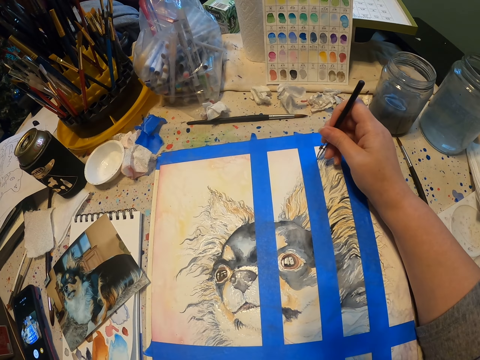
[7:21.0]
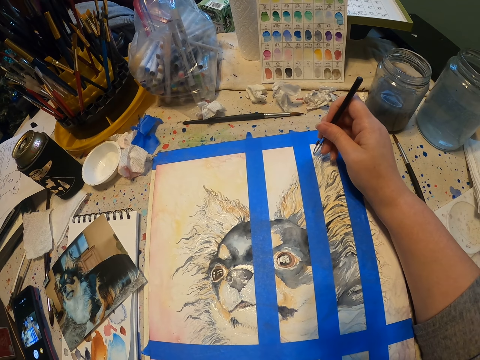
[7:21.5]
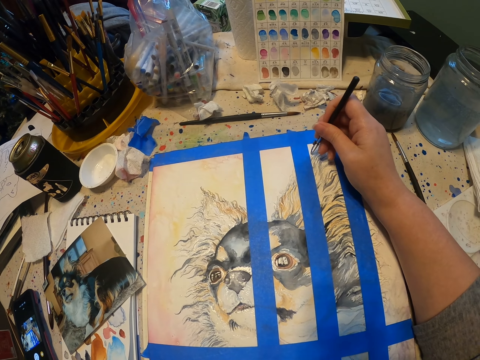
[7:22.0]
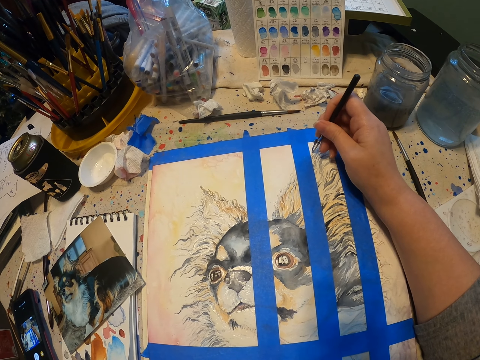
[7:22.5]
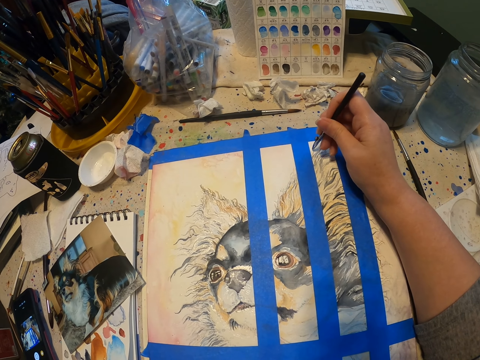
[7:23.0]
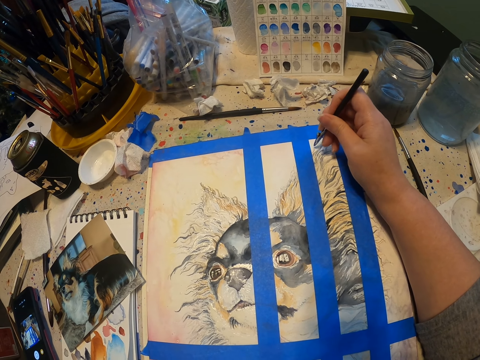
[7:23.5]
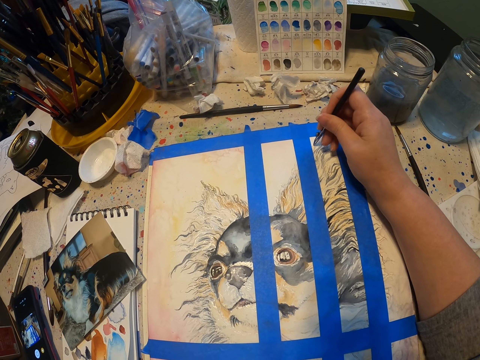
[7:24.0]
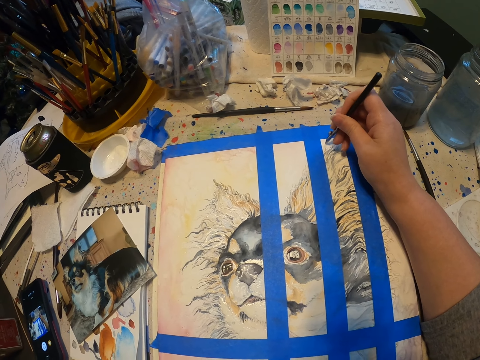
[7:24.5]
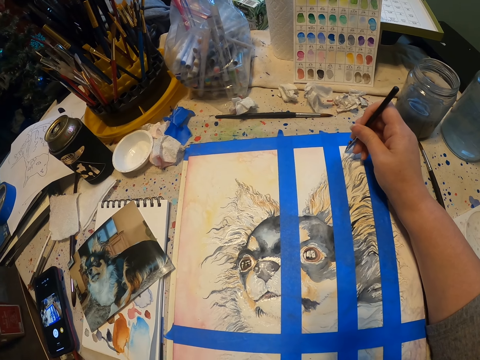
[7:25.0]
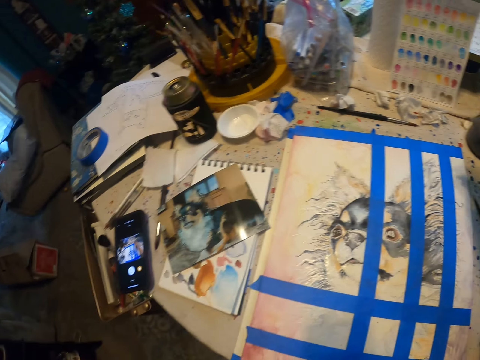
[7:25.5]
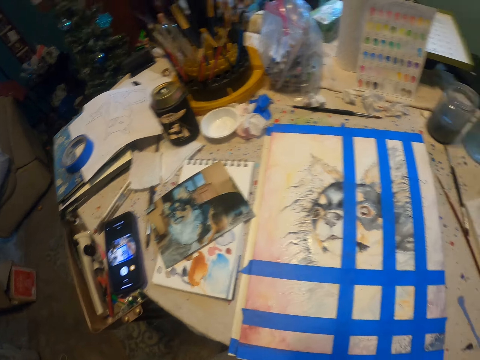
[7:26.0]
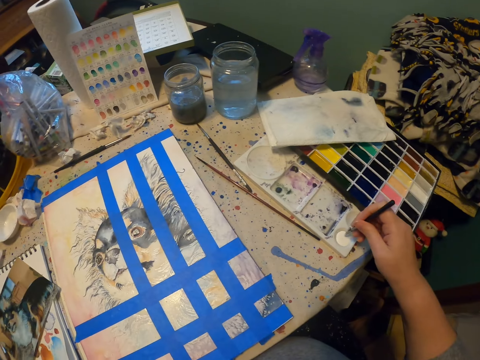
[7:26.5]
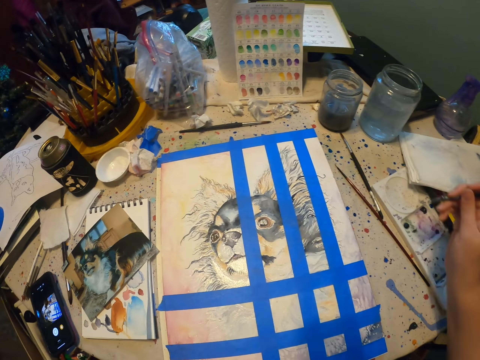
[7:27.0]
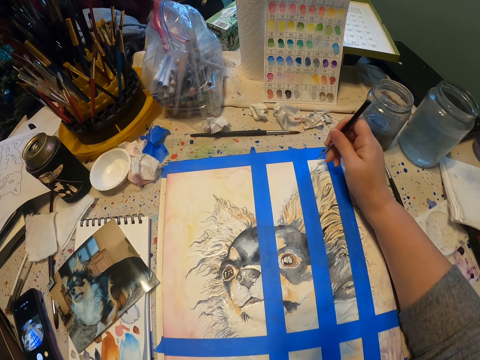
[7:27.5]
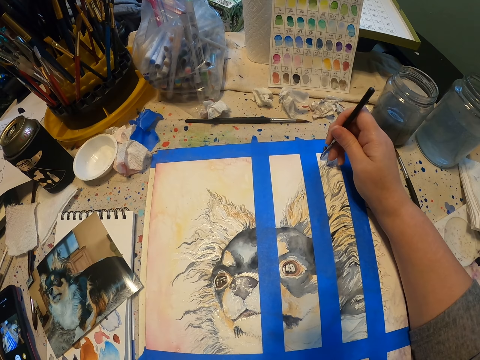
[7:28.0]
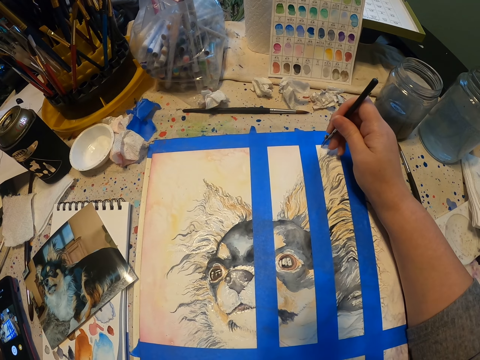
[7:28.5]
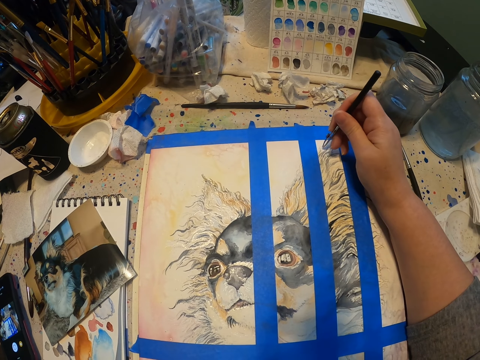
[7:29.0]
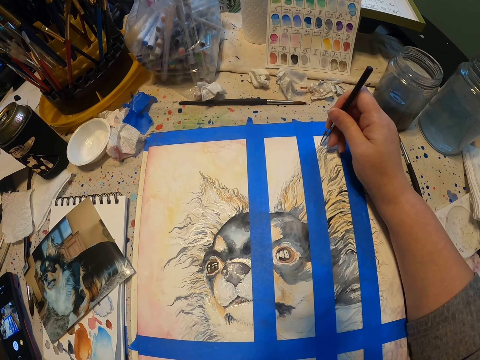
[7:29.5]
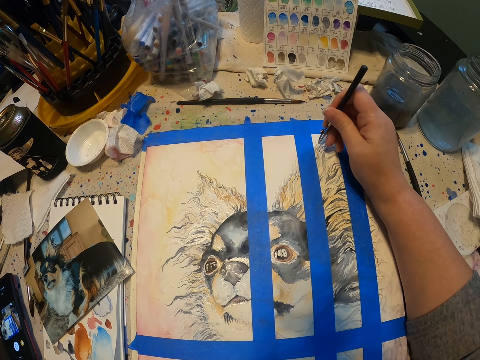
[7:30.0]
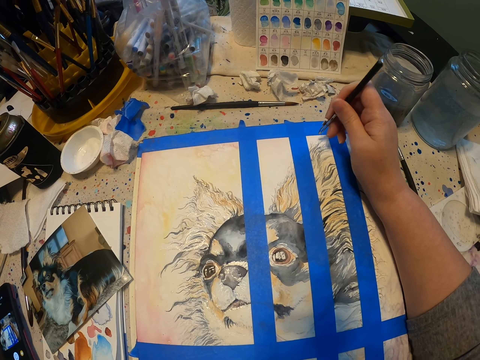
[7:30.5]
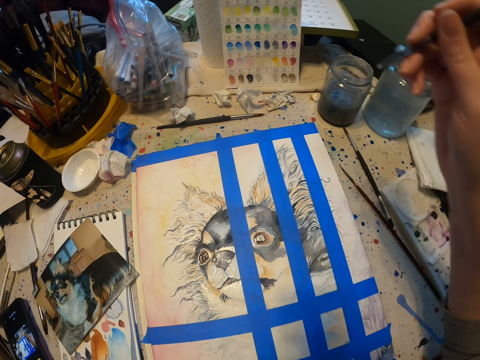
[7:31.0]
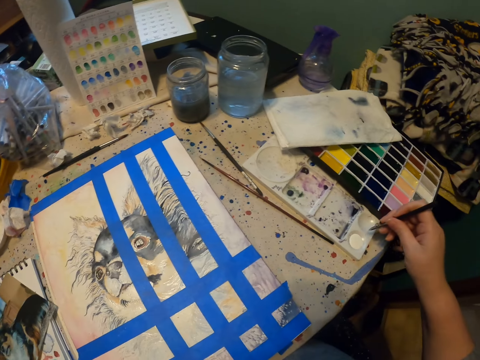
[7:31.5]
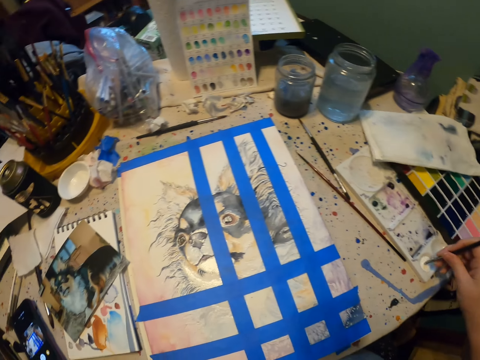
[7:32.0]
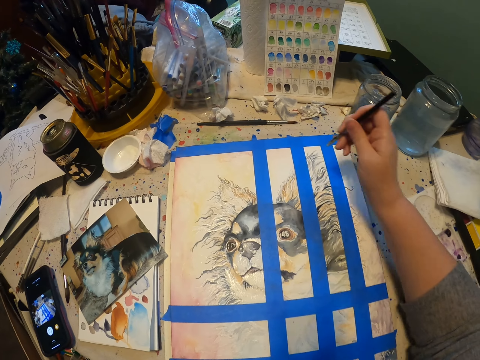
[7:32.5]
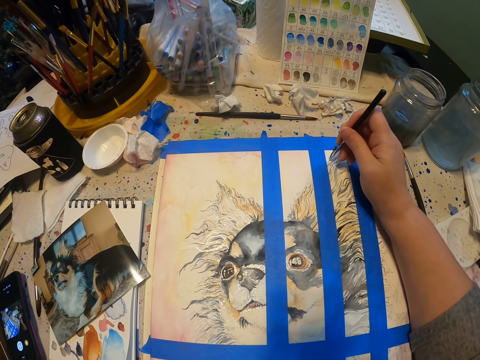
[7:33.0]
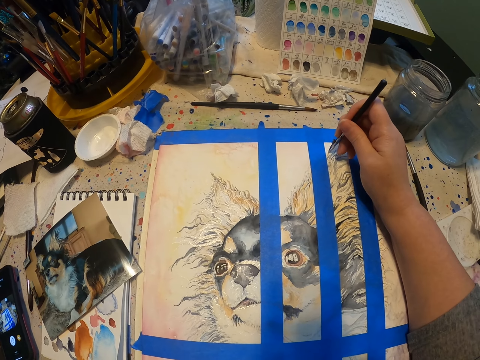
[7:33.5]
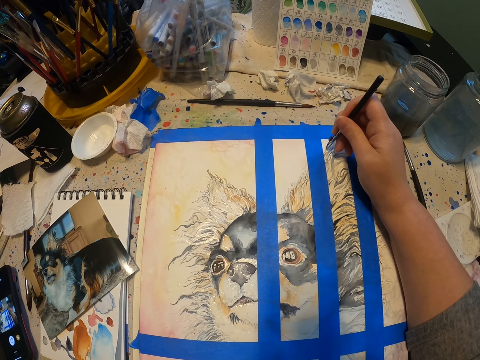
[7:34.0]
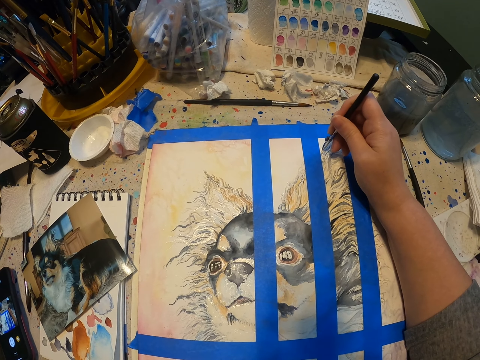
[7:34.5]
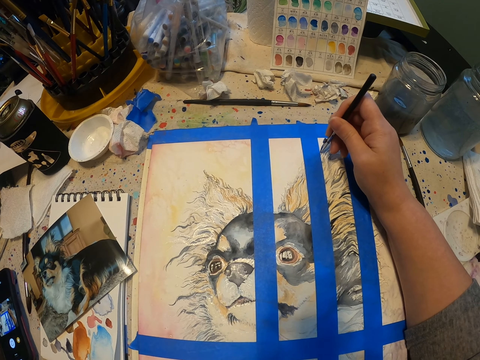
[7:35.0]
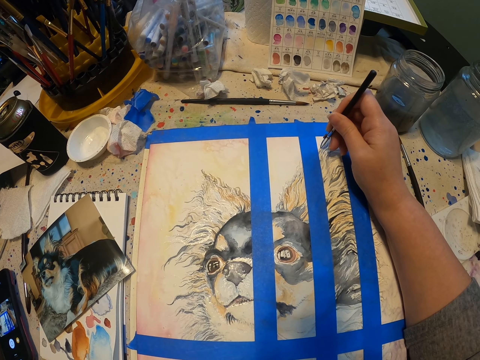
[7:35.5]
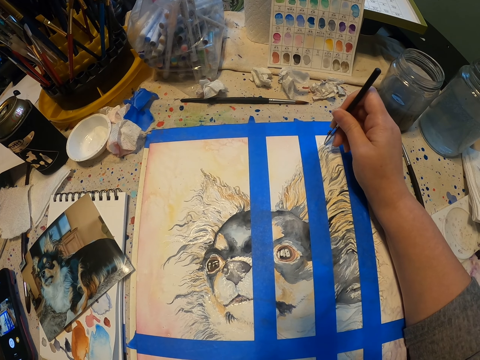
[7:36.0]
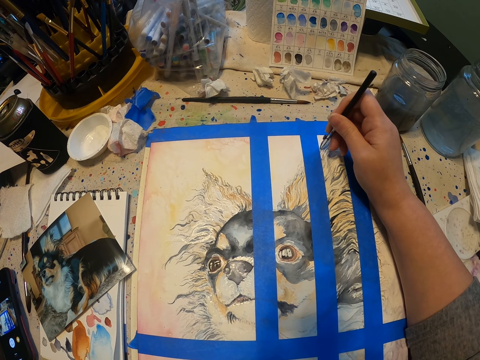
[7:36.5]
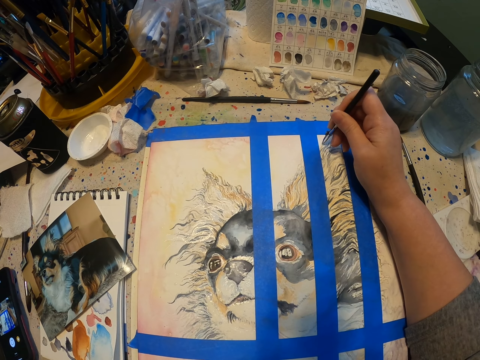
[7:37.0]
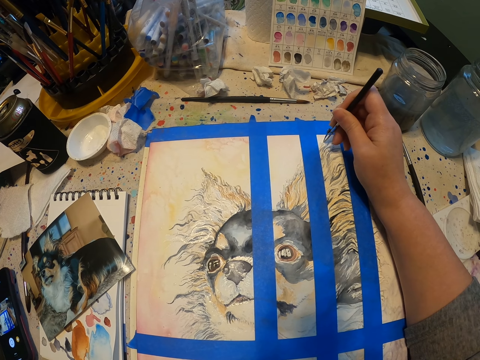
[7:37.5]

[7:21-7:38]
The camera wearer paints the art with the paint pen on the drawing paper. They take paint in the paint palette. They draw on the drawing paper. They pick paint with the paint pen in the paint palette. They draw on the drawing paper.

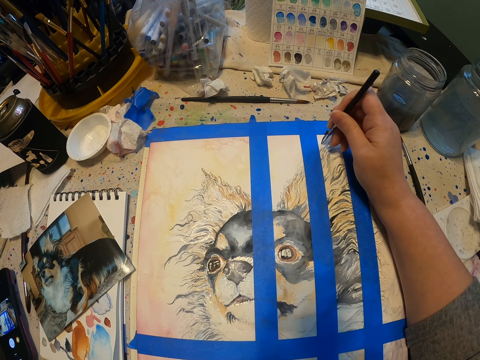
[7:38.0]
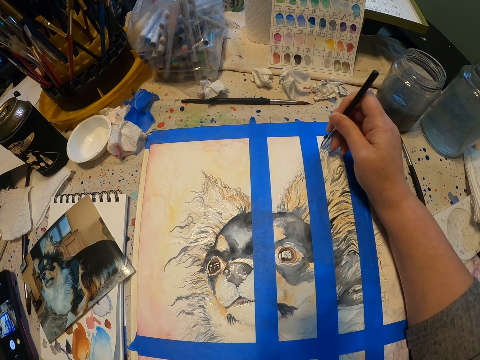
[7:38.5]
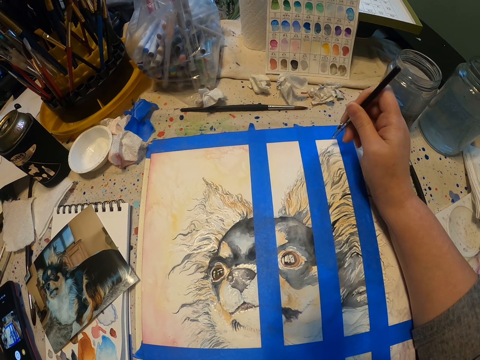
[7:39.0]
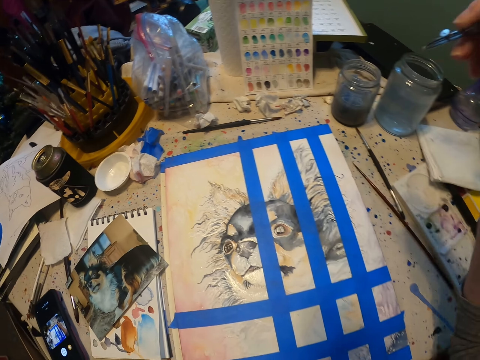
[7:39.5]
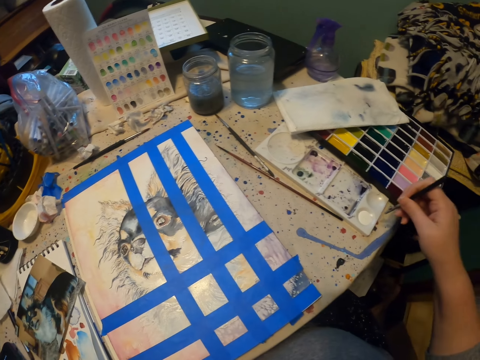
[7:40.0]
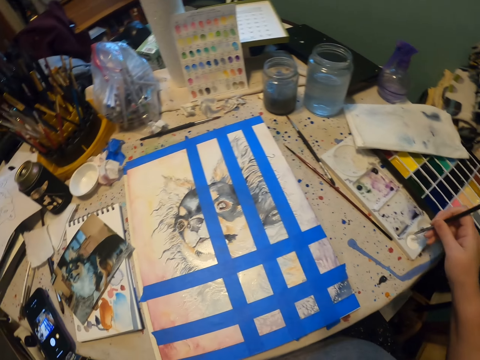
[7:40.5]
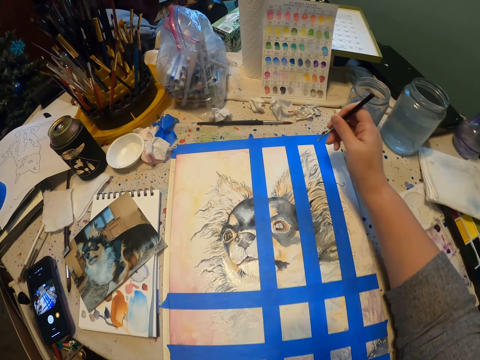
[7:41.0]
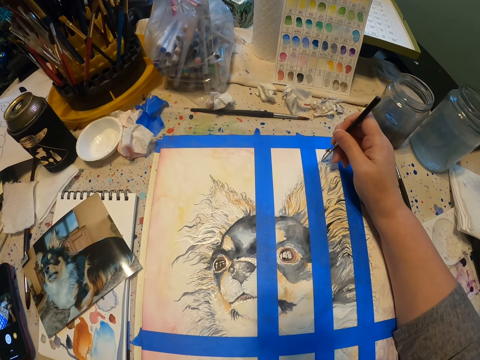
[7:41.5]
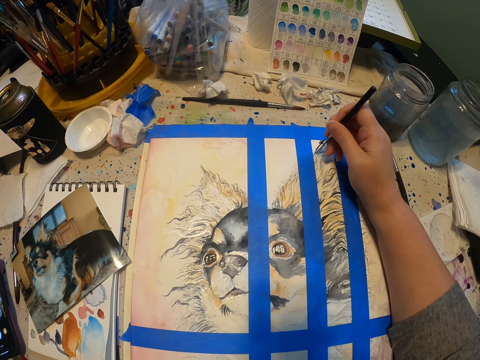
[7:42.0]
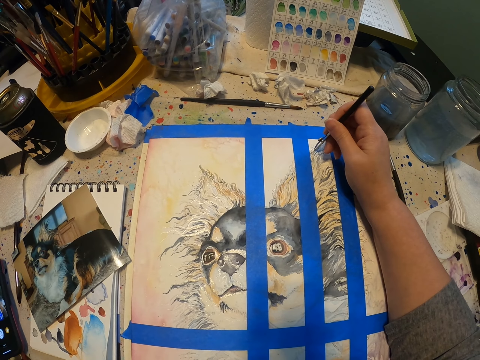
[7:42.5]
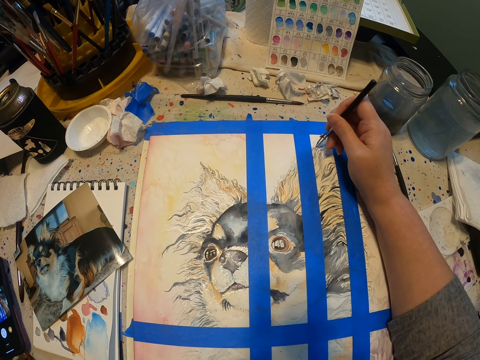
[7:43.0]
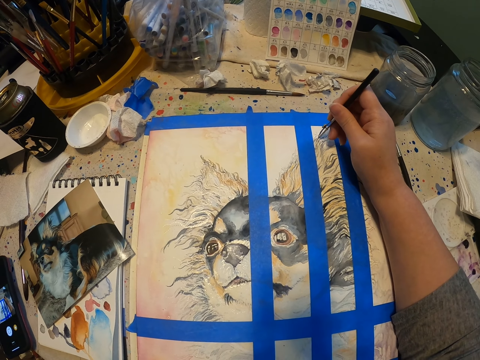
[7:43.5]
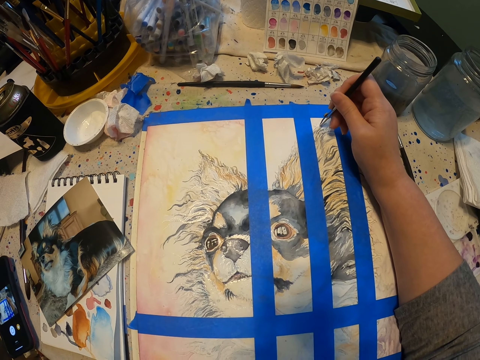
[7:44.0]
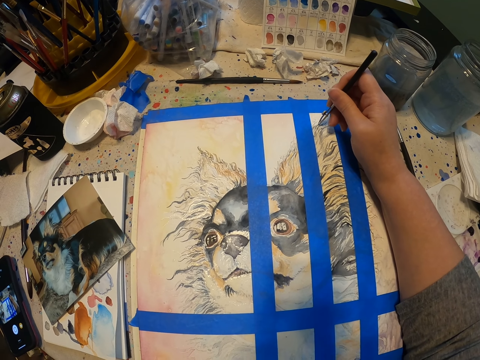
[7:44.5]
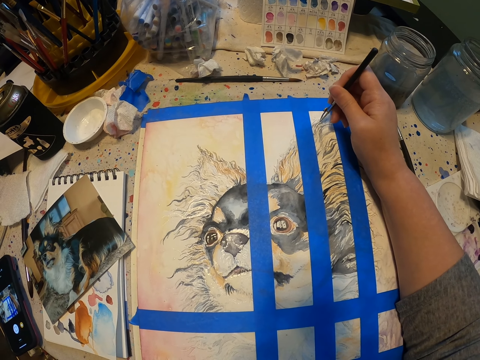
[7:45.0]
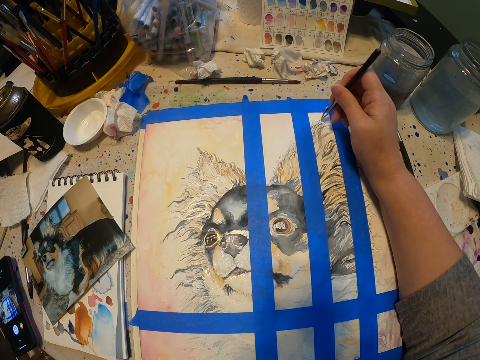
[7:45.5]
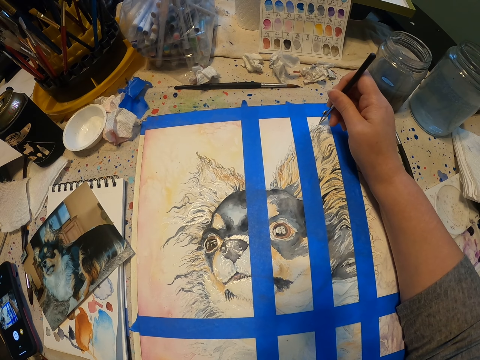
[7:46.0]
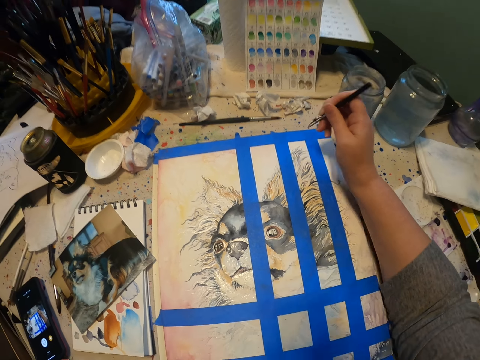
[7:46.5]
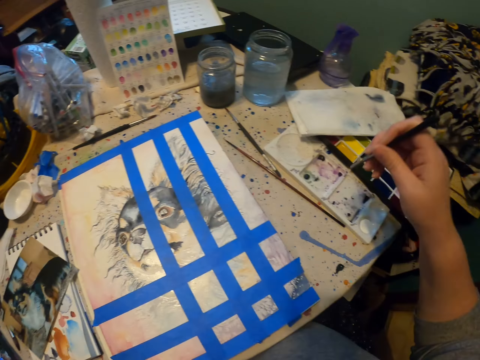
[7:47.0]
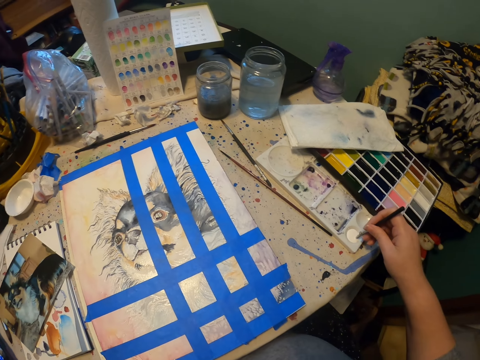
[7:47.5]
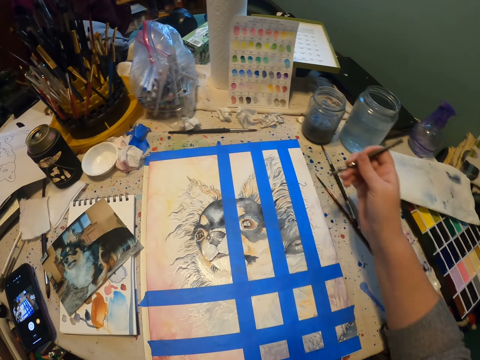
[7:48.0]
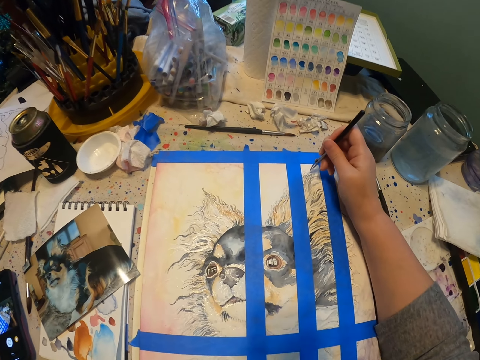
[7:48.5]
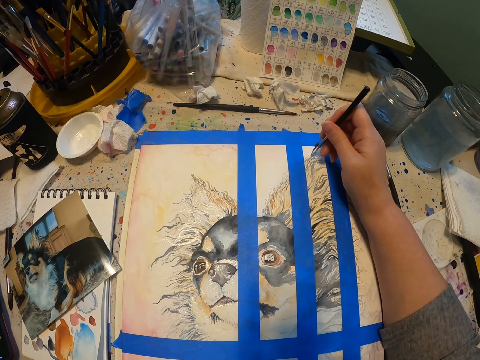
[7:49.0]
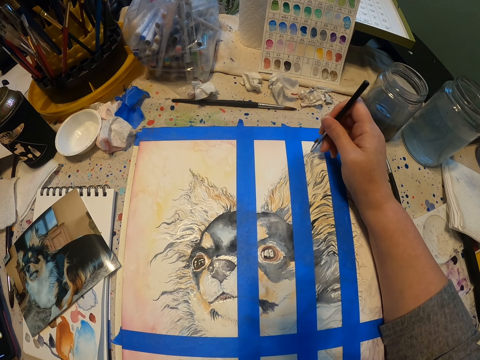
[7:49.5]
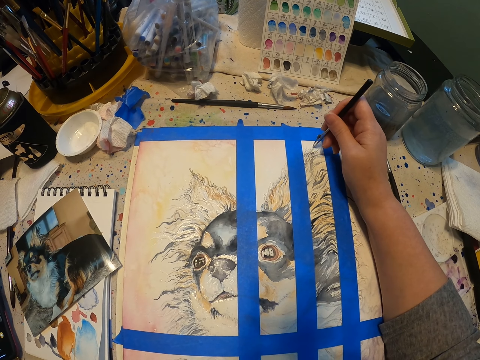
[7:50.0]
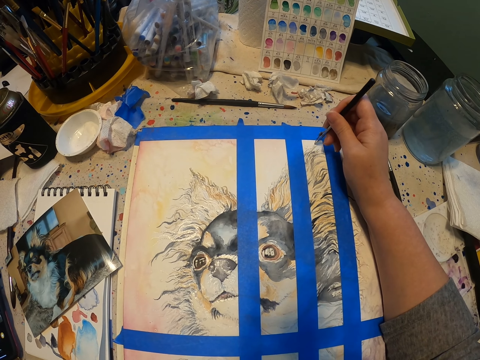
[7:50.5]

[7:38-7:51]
The camera wearer takes paint in the paint palette. They paint the art with the paint pen on the drawing paper. They take paint in the paint palette. They draw on the drawing paper.
